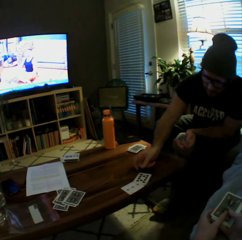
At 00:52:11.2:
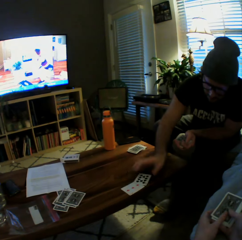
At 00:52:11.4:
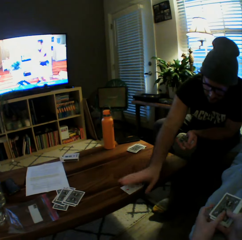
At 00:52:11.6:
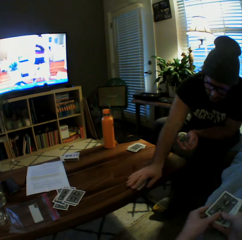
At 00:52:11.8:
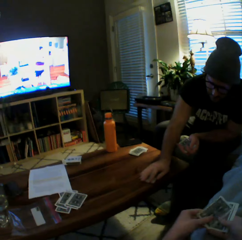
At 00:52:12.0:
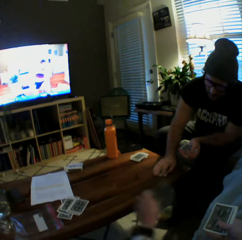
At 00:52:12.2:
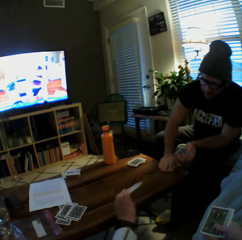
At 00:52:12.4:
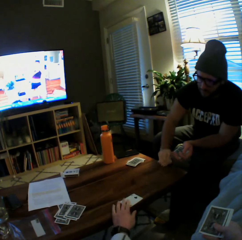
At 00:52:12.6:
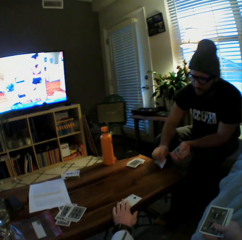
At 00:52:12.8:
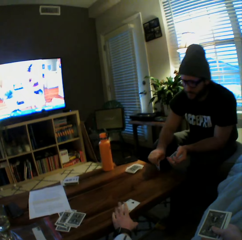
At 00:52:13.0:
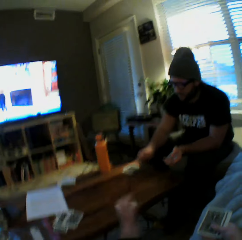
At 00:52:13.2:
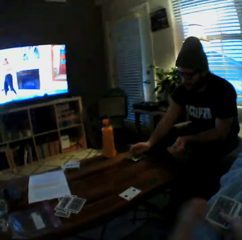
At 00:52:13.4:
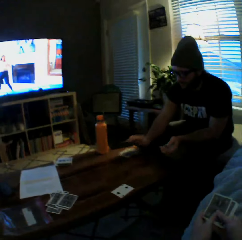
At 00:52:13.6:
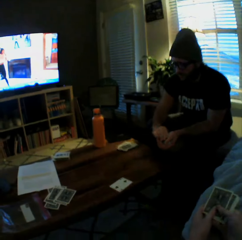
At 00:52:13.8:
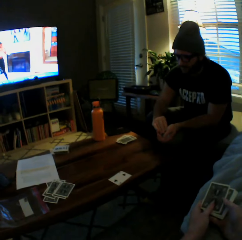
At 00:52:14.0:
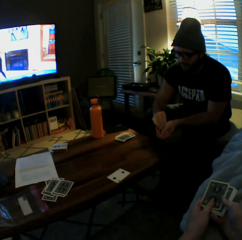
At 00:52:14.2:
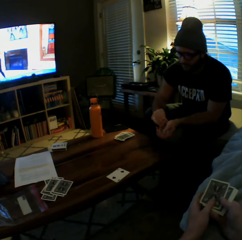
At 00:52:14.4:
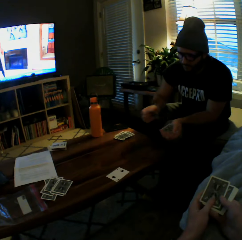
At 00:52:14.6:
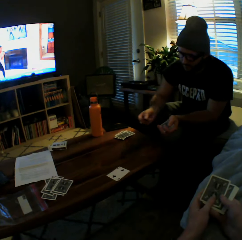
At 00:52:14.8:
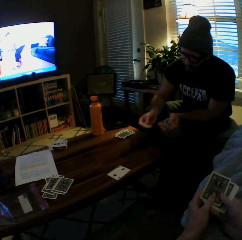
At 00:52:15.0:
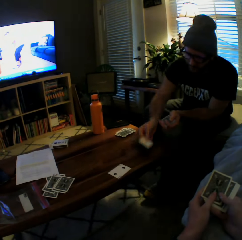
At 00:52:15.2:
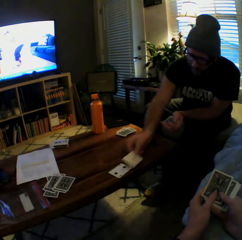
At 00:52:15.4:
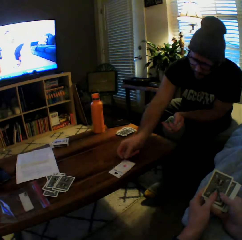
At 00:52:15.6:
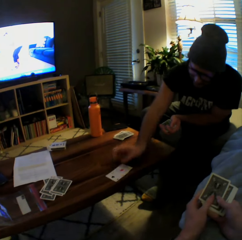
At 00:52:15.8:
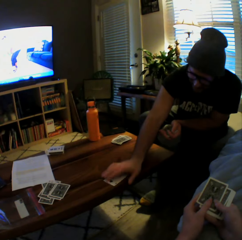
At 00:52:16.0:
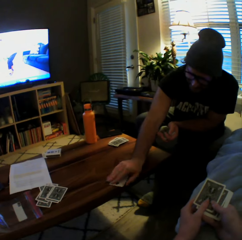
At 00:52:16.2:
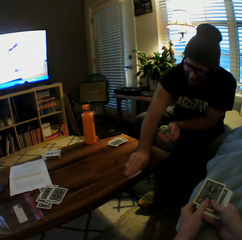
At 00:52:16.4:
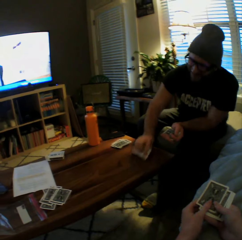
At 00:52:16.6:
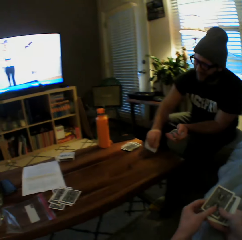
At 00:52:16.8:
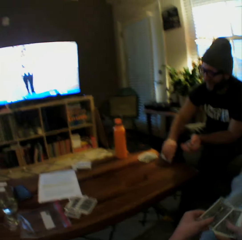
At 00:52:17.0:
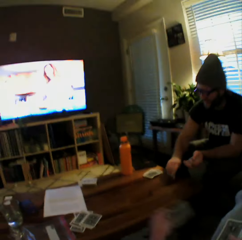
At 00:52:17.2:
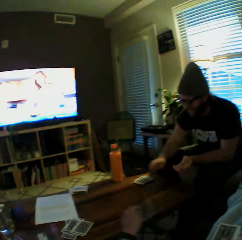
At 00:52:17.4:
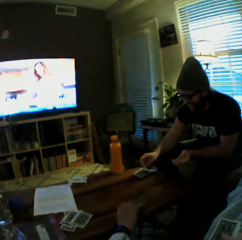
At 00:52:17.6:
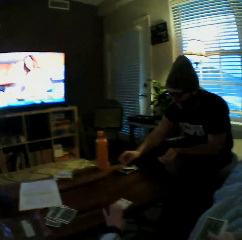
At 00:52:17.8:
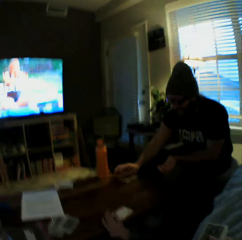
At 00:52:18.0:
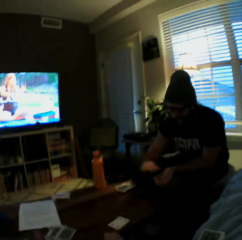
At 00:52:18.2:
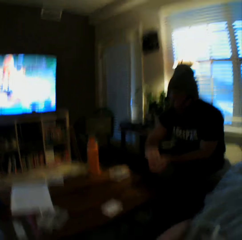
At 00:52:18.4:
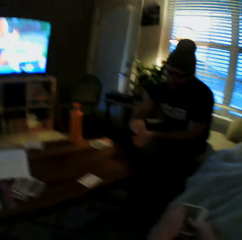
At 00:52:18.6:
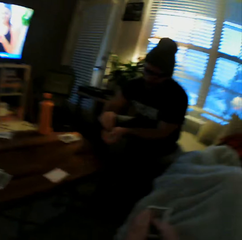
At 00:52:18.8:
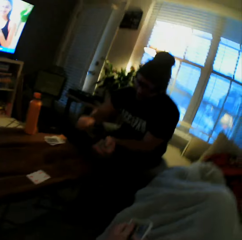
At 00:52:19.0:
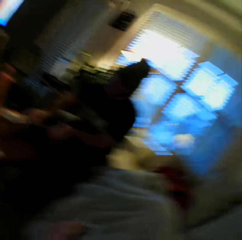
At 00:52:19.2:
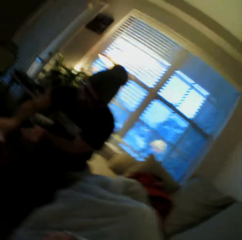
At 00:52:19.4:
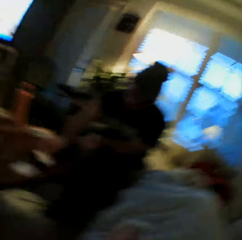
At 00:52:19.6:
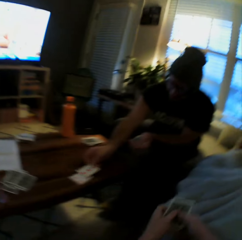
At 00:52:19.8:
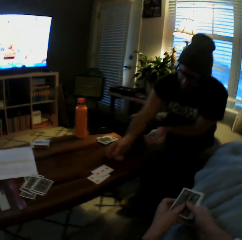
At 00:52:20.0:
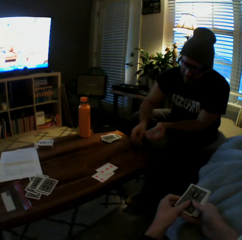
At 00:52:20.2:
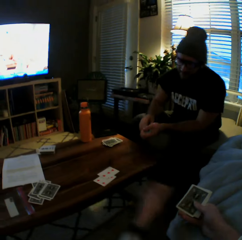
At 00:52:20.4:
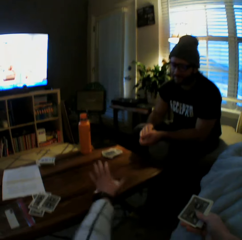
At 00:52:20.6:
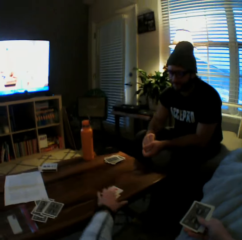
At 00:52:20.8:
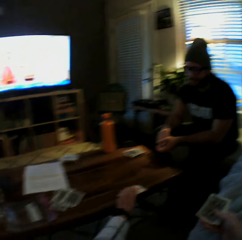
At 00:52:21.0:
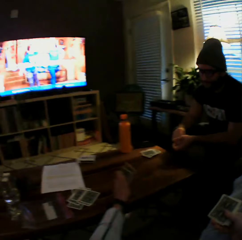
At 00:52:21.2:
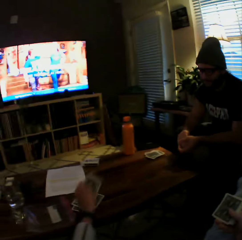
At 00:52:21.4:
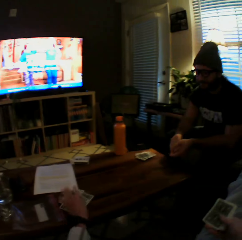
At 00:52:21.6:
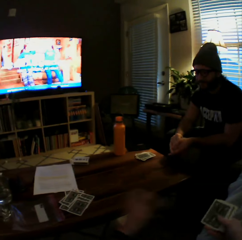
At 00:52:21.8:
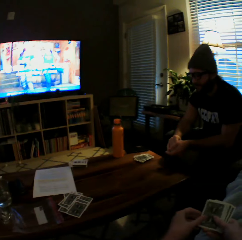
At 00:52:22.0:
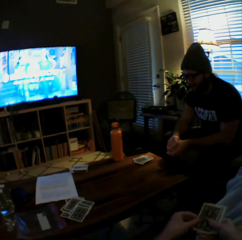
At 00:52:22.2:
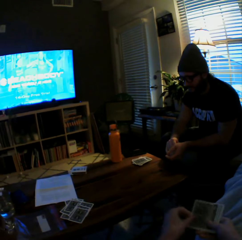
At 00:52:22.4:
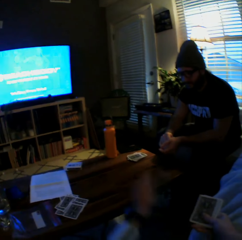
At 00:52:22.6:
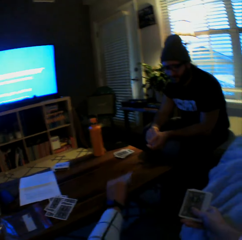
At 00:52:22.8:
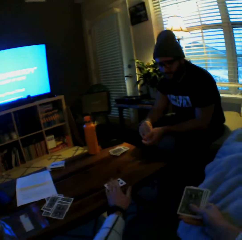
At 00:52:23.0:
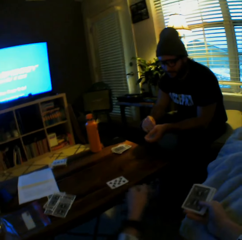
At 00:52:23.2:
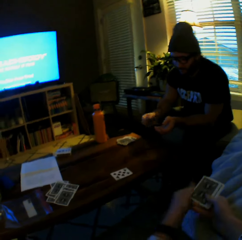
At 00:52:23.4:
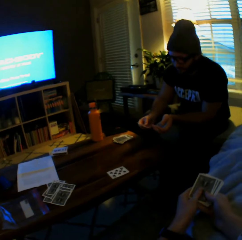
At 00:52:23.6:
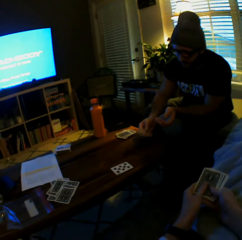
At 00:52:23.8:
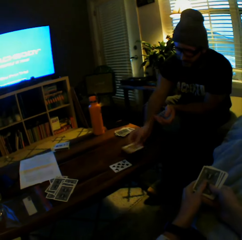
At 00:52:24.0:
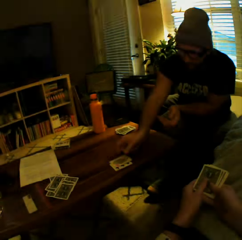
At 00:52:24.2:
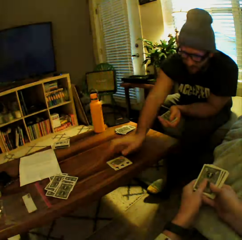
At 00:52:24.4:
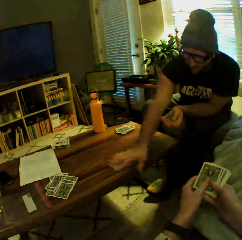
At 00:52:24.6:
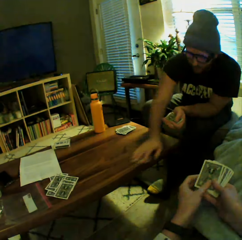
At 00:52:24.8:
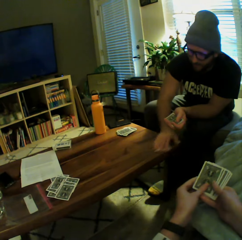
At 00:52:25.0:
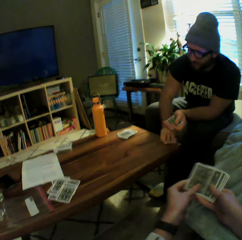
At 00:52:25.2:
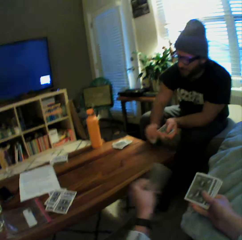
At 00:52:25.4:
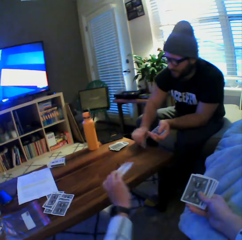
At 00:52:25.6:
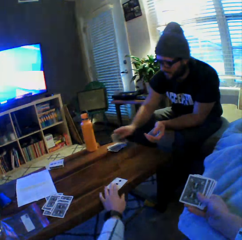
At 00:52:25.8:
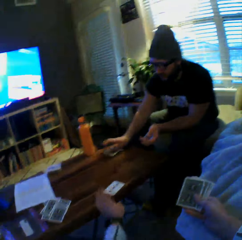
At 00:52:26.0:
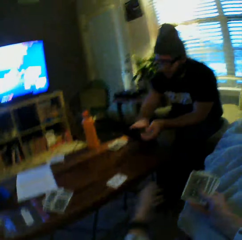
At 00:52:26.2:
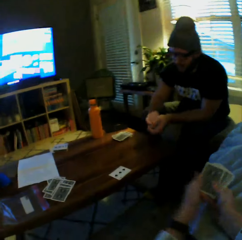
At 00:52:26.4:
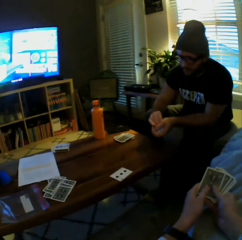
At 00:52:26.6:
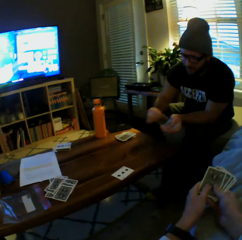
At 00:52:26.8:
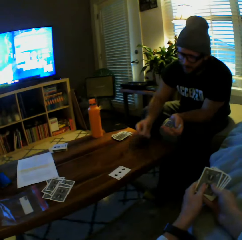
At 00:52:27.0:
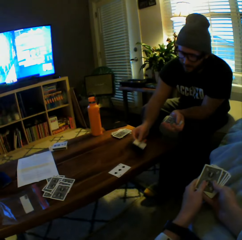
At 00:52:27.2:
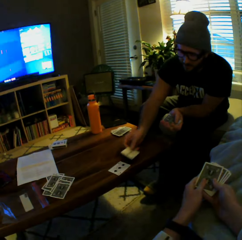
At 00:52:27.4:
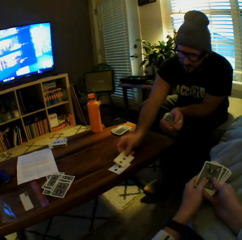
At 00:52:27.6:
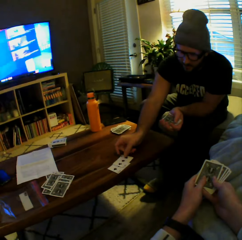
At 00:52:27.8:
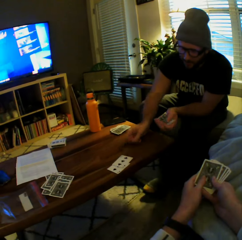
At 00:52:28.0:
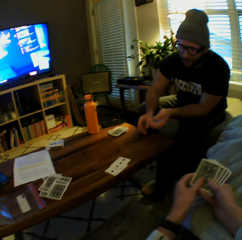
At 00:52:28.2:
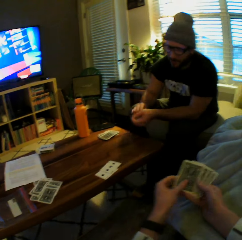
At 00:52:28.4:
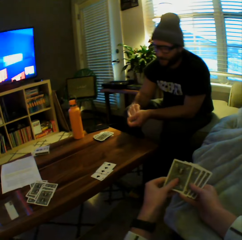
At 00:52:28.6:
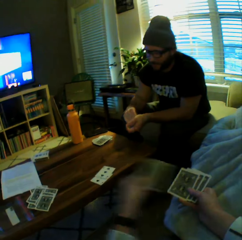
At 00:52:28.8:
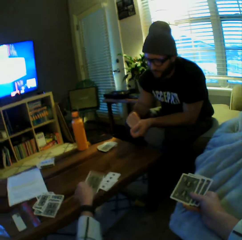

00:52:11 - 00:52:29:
A man plays another card on the table with his left hand. The camera wearer plays another card on the table with her left hand. The man picks cards from the table with his left hand, drops cards on the table with his left hand, plays another card on the table with his left hand, and picks cards from the table with his left hand. The camera wearer plays another card on the table with her left hand. The man drops cards on the table with his left hand and plays another card on the table with his left hand. The camera wearer picks the cards from the table with her left hand, drops the cards on the table with her left hand, and plays another card on the table with her left hand. The man plays another card on the table with his left hand, picks cards from the table with his left hand, and drops cards on the table with his left hand. The camera wearer plays another card on the table with her left hand. The man plays another card on the table with his left hand.

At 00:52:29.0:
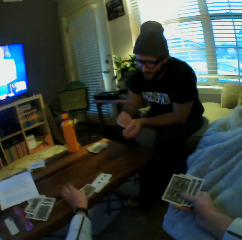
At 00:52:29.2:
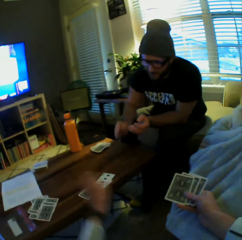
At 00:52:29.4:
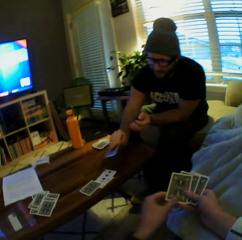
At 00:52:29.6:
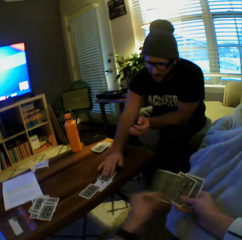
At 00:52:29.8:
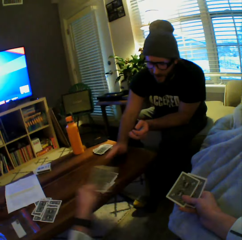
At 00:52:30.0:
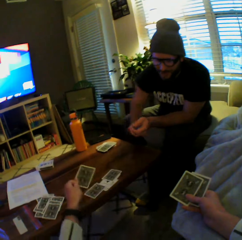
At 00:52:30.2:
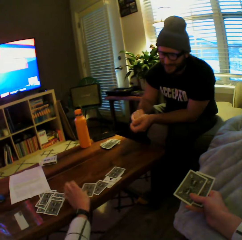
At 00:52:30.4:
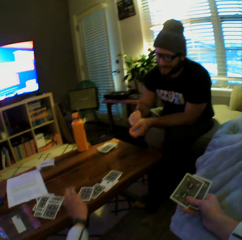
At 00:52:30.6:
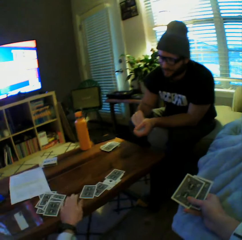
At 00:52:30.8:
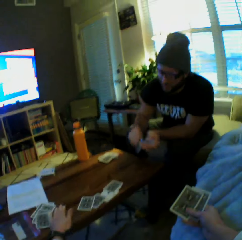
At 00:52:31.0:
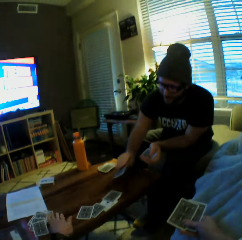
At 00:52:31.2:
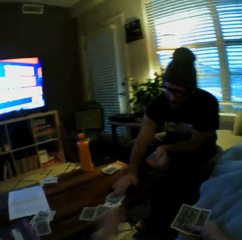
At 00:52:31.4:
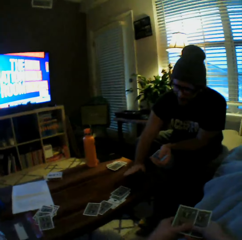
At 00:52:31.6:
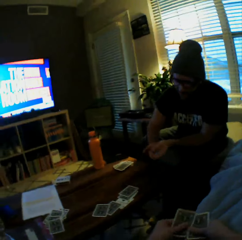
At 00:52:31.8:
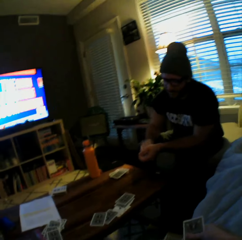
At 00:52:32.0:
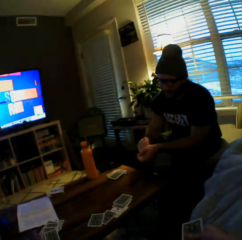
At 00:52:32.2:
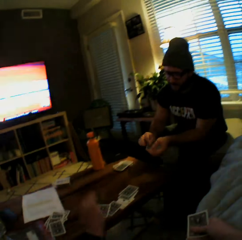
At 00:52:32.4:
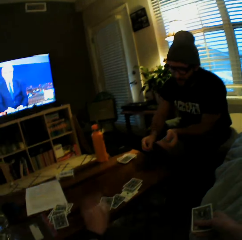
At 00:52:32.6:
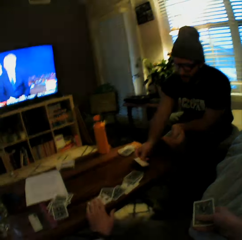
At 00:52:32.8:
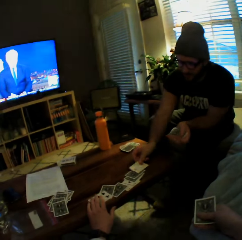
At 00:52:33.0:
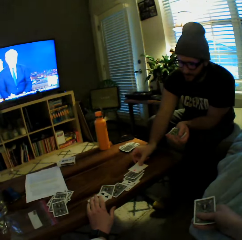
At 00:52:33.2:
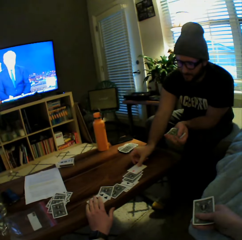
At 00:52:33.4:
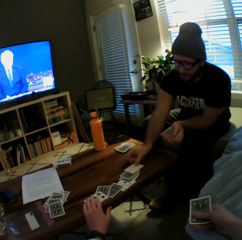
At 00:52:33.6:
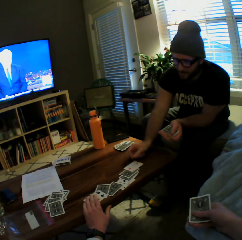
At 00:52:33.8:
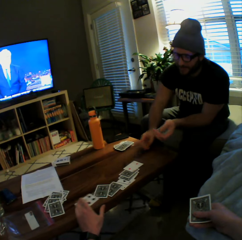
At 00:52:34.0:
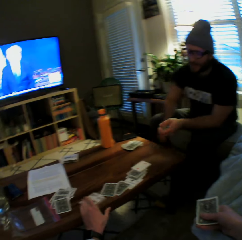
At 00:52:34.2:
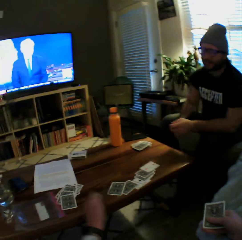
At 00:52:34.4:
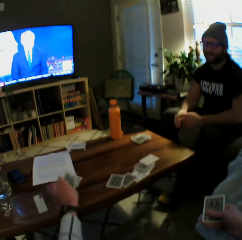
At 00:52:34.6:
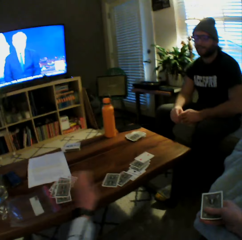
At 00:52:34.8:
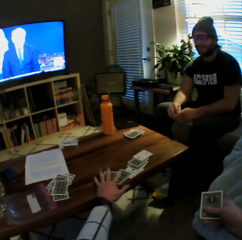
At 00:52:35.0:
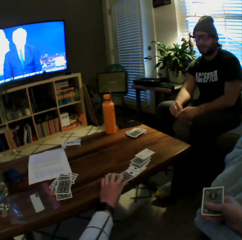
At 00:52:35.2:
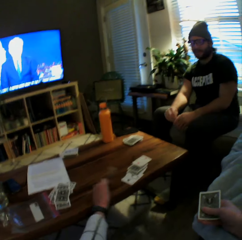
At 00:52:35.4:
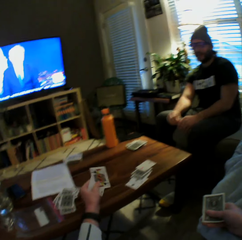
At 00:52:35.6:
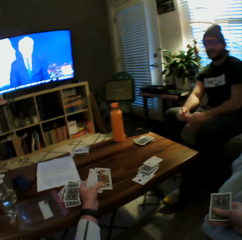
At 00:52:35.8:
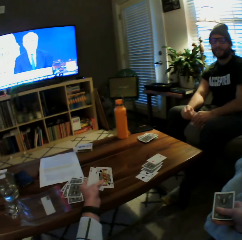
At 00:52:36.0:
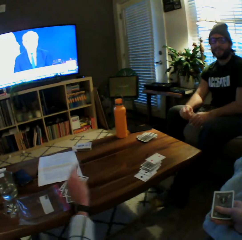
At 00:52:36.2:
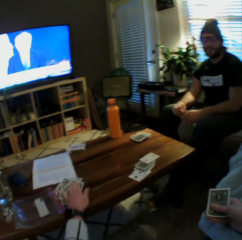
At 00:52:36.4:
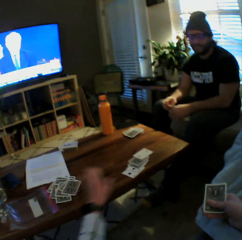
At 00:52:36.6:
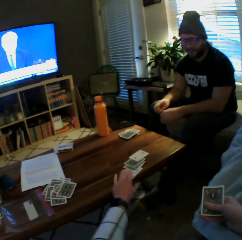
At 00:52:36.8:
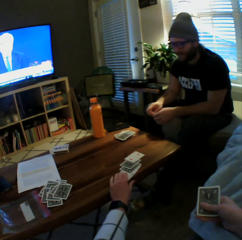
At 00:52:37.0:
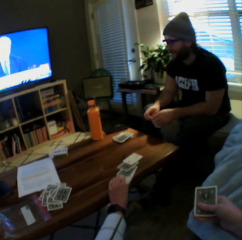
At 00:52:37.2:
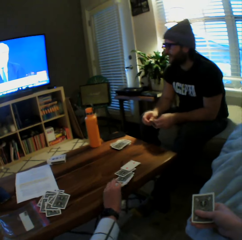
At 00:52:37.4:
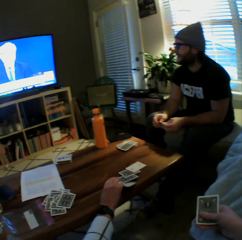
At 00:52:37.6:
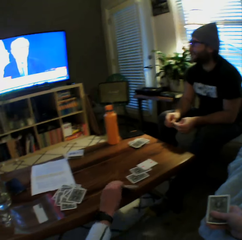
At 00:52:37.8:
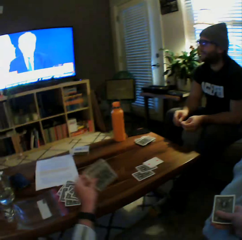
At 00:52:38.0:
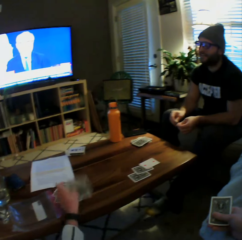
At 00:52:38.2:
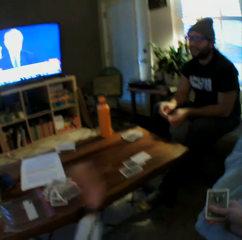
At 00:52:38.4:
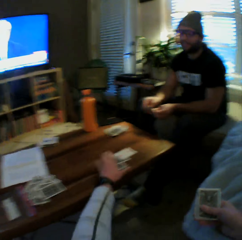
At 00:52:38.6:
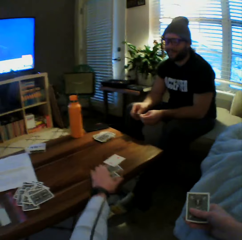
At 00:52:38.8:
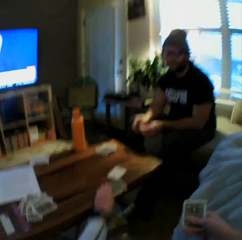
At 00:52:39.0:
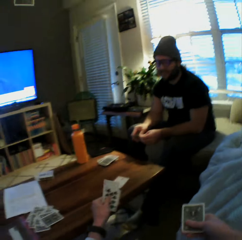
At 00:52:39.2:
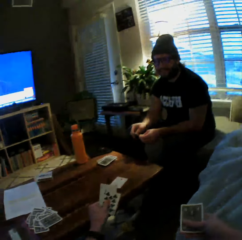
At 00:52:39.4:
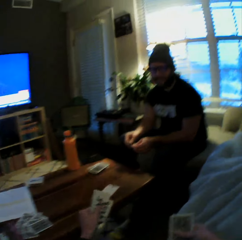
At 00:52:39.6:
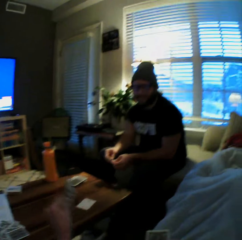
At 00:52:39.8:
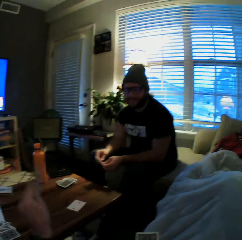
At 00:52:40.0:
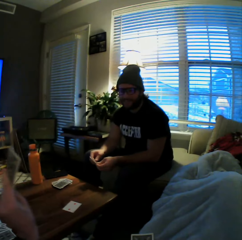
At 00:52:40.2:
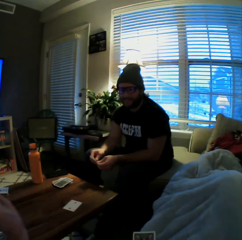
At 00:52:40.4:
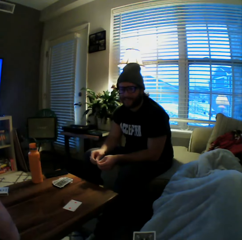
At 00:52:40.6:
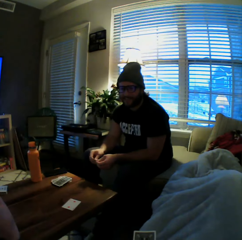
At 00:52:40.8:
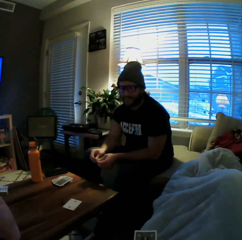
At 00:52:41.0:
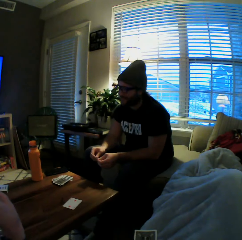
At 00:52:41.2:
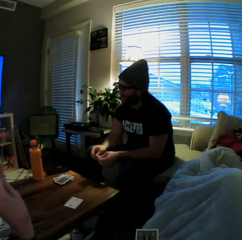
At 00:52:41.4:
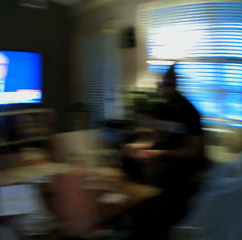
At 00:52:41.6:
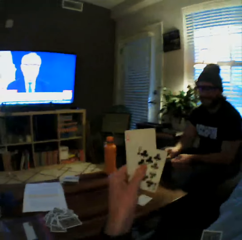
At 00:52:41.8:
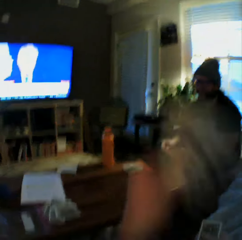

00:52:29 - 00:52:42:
The camera wearer plays another card on the table with her left hand. The man plays another card on the table with his left hand. The camera wearer plays another card on the table with her left hand and pushes the cards. The man plays another card on the table with his left hand. The camera wearer plays another card on the table with her left hand. The man plays another card on the table with his left hand. The camera wearer picks the card from the table with her left hand and drops the card on the table with her left hand. She picks the cards from the table with her left hand, drops the cards on the table with her left hand, picks the cards from the table with her left hand, drops the cards on the table with her left hand, and picks the cards from the table with her left hand.
